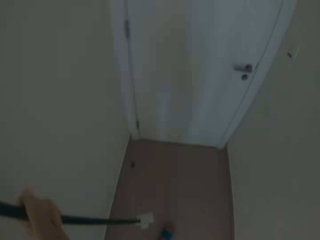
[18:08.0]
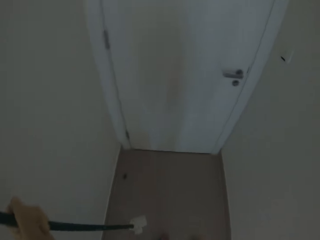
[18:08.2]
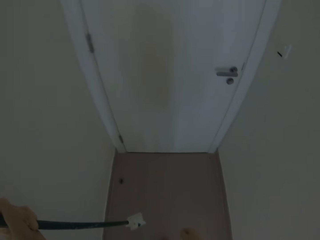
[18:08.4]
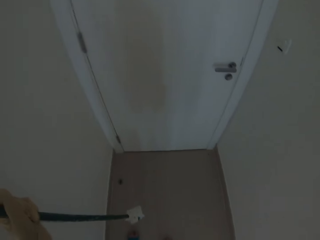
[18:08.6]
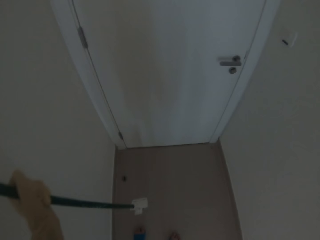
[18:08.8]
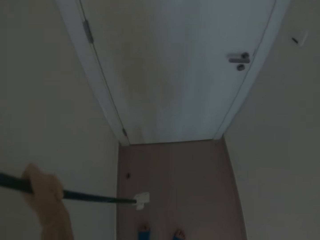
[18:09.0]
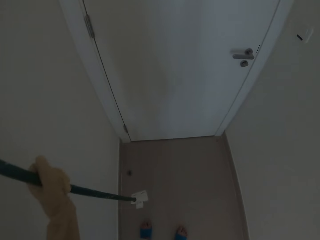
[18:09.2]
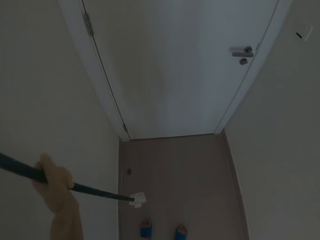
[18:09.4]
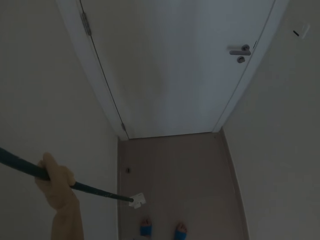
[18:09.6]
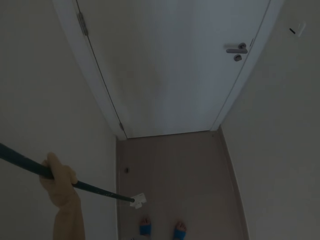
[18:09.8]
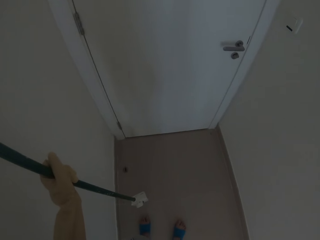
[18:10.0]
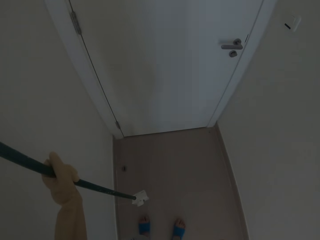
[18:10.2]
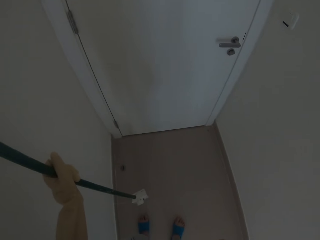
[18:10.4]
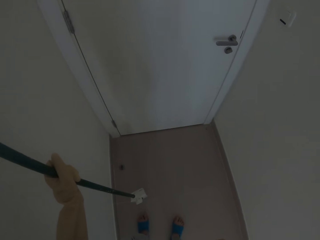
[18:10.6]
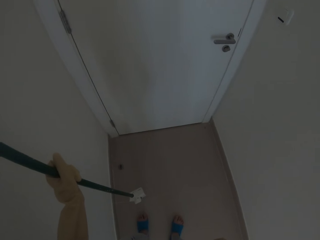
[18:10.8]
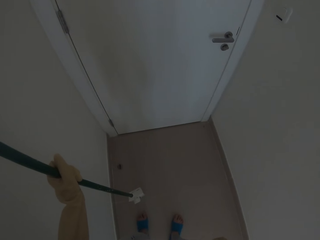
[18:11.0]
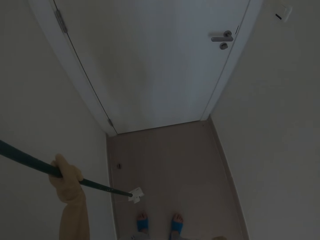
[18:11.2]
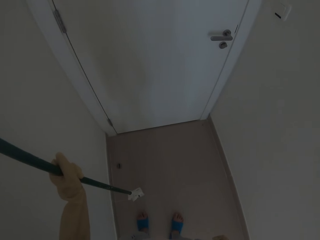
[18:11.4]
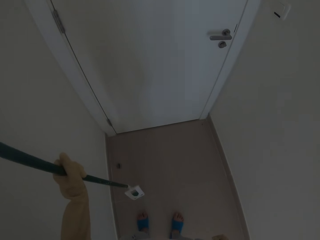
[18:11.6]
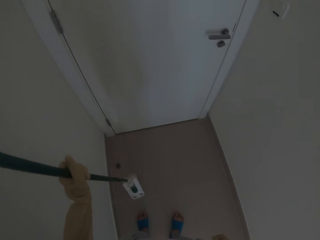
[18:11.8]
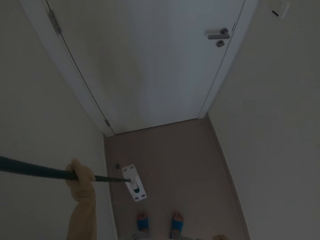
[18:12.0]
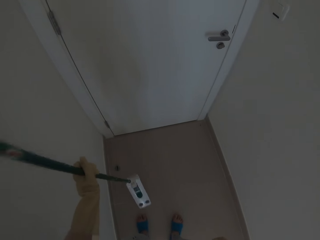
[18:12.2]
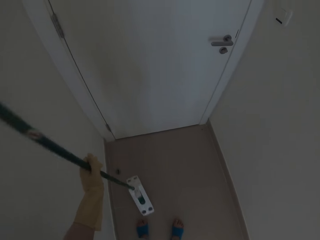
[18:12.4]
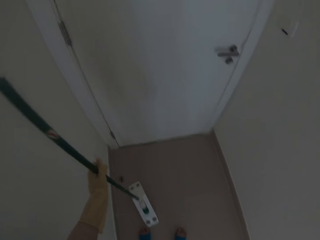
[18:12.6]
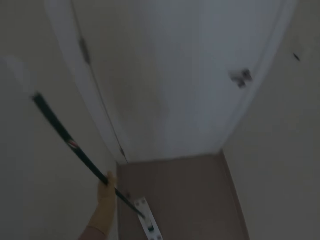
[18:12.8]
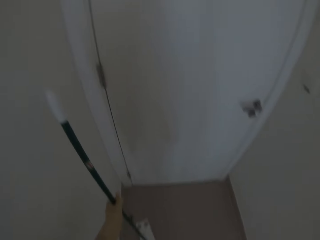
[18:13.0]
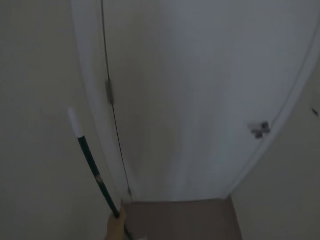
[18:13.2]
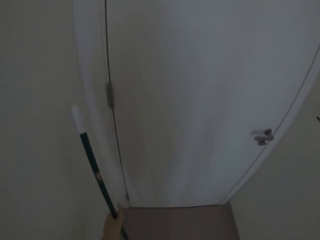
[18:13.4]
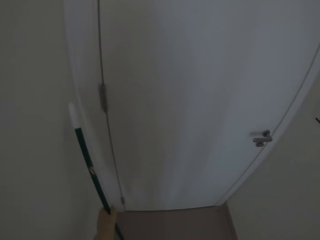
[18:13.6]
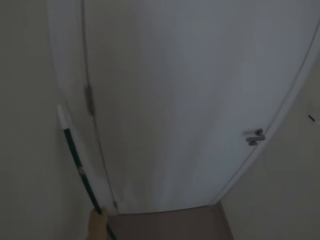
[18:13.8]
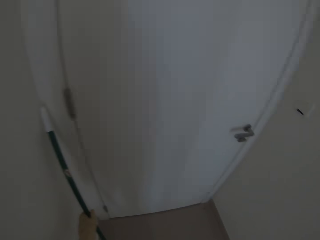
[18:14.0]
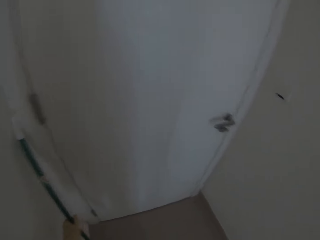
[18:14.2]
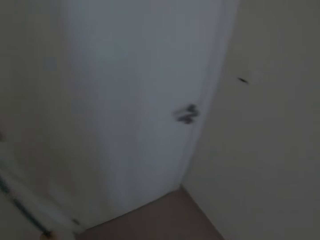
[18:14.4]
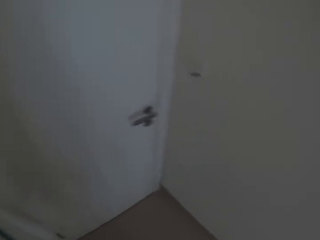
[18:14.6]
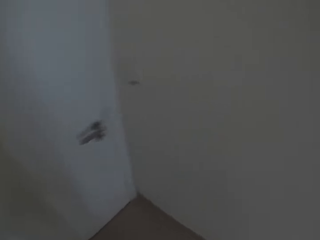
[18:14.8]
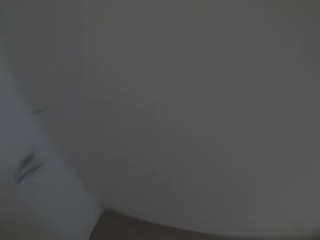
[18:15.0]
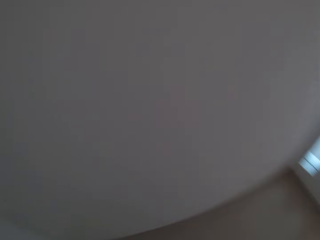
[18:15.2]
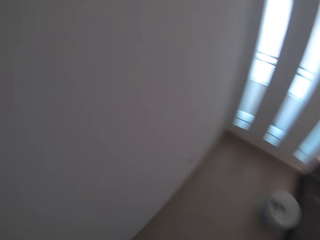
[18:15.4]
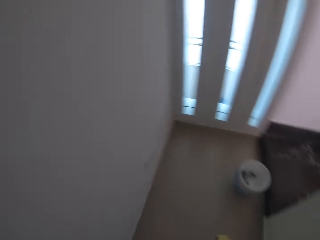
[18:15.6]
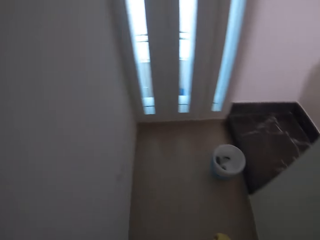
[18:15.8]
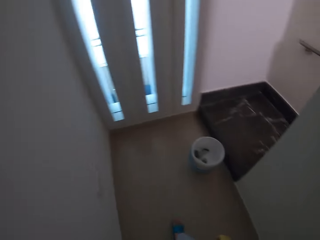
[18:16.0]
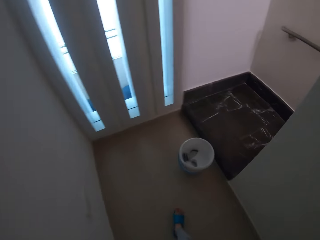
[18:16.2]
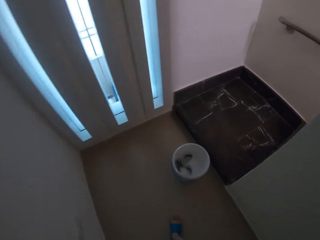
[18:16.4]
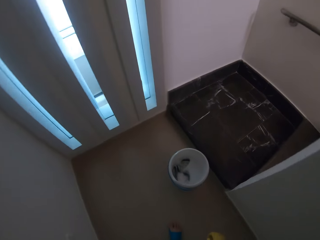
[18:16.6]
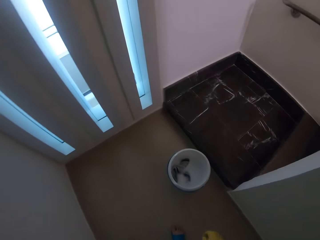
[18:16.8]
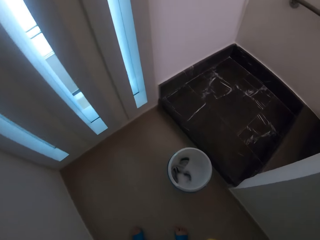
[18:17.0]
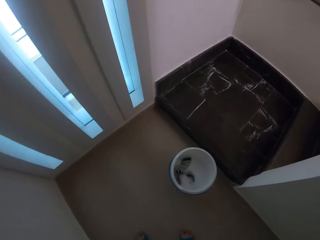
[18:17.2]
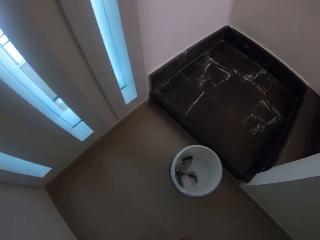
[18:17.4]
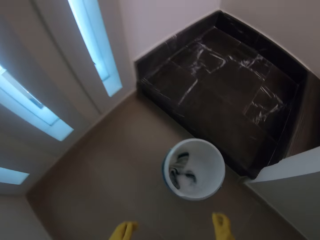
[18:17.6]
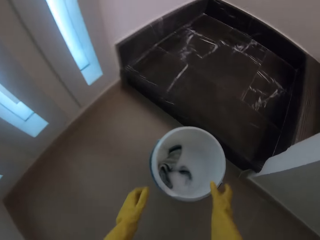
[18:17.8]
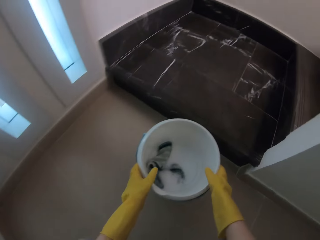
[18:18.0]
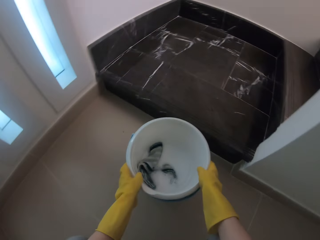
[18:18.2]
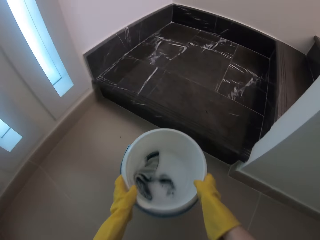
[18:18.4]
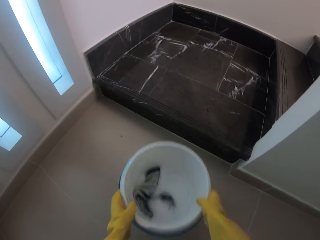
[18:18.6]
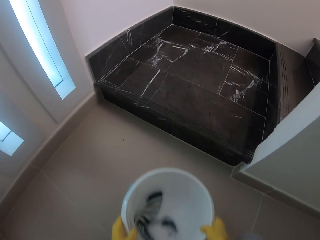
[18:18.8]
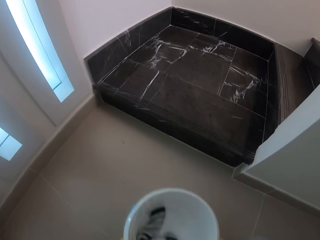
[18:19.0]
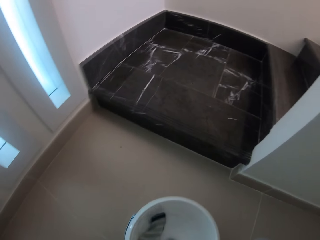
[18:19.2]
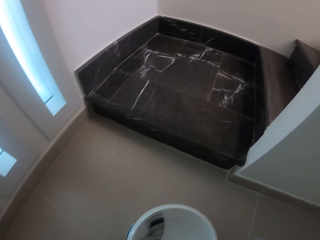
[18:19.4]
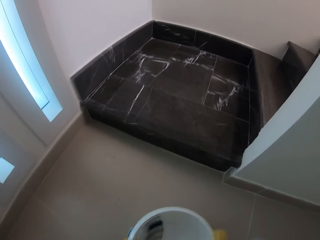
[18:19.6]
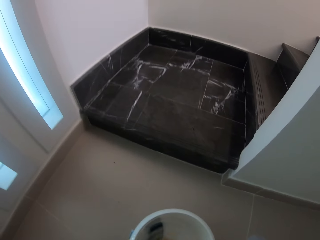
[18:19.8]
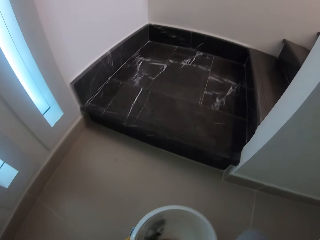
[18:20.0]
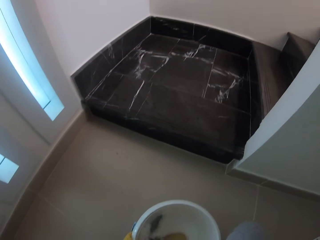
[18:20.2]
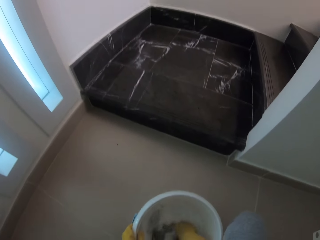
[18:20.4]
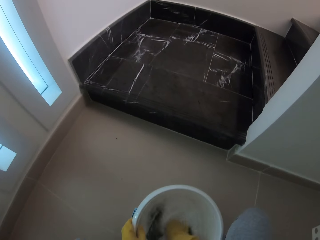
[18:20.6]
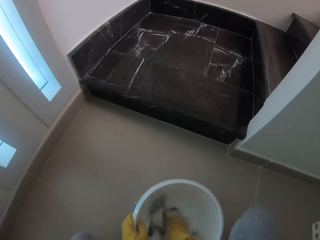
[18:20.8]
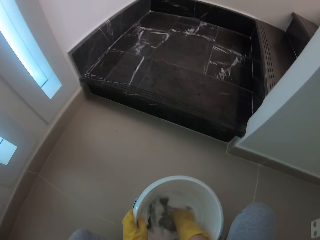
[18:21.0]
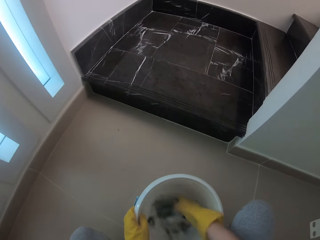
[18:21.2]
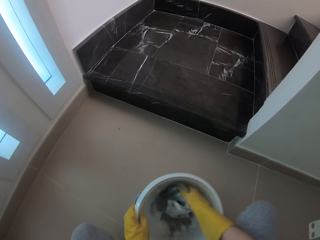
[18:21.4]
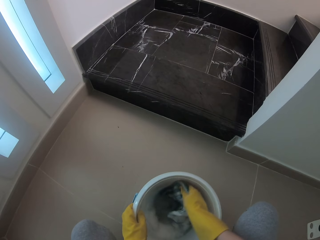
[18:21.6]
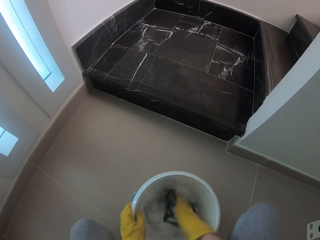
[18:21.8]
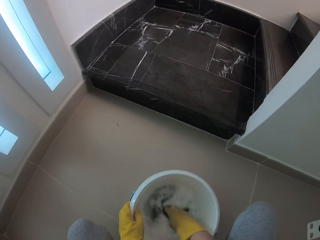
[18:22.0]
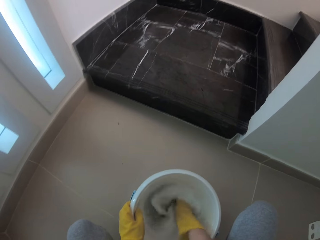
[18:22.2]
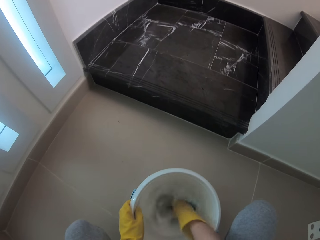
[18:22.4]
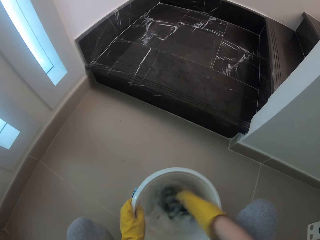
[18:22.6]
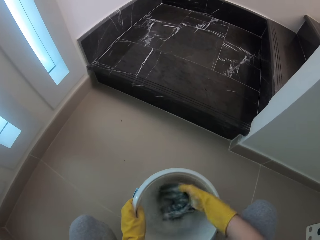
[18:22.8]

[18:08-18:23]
The camera wearer leans the mop holder against the wall. They look around the house and walk around the house. They move the bucket on the floor. They wash the dust mop pad in the bucket.

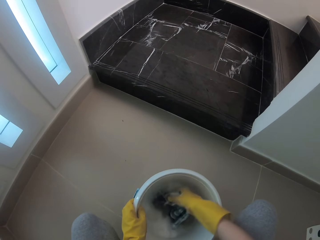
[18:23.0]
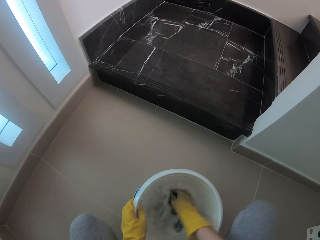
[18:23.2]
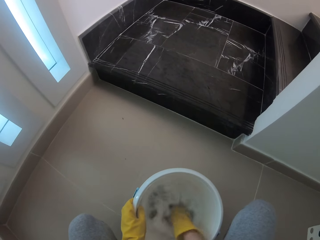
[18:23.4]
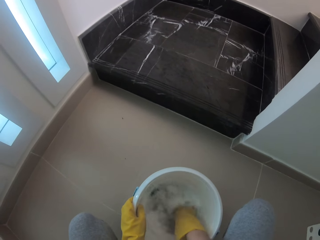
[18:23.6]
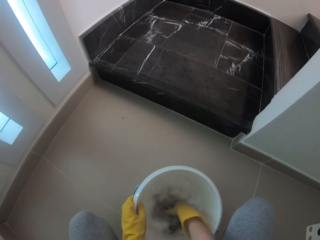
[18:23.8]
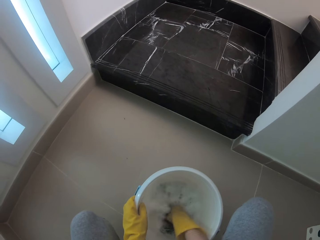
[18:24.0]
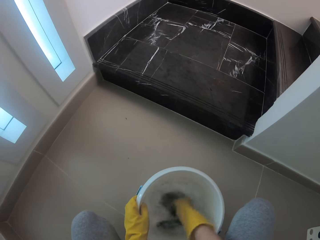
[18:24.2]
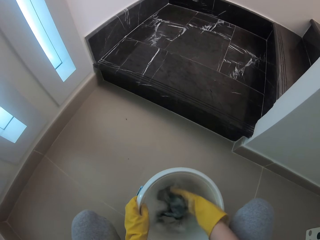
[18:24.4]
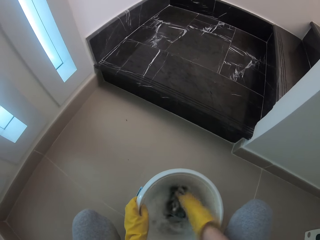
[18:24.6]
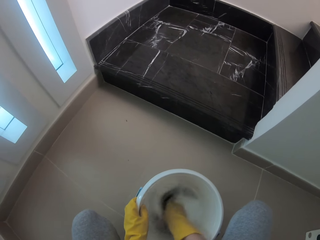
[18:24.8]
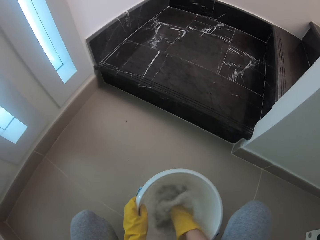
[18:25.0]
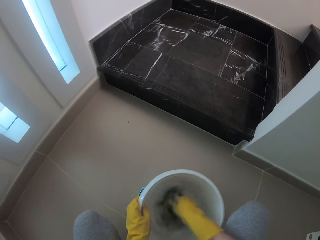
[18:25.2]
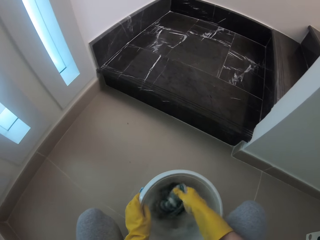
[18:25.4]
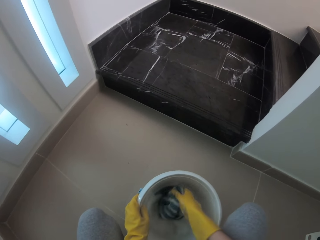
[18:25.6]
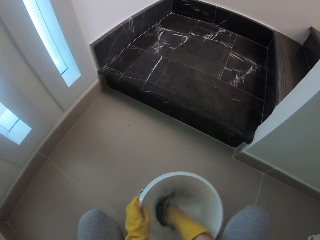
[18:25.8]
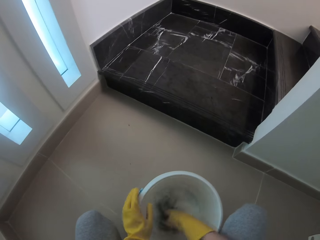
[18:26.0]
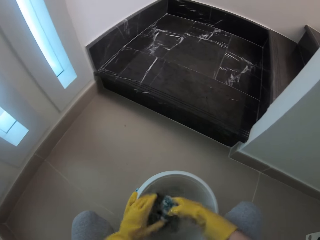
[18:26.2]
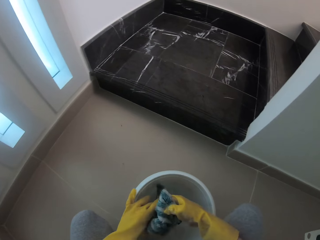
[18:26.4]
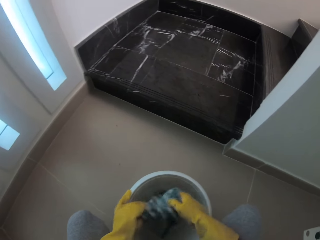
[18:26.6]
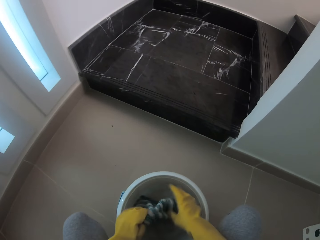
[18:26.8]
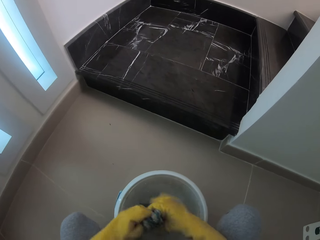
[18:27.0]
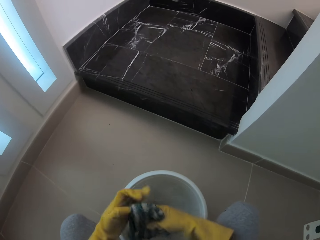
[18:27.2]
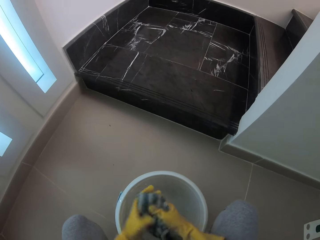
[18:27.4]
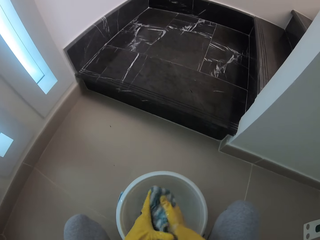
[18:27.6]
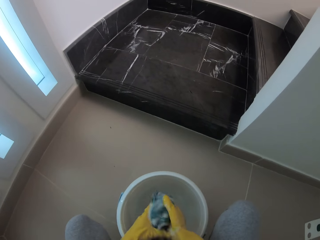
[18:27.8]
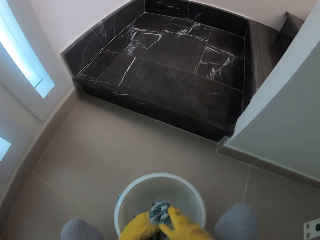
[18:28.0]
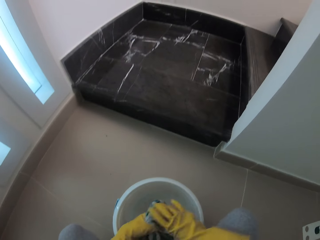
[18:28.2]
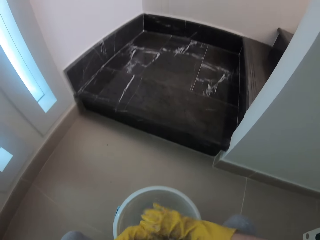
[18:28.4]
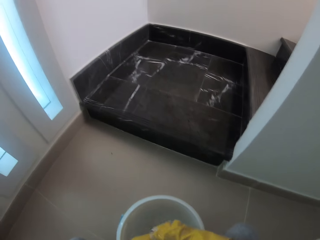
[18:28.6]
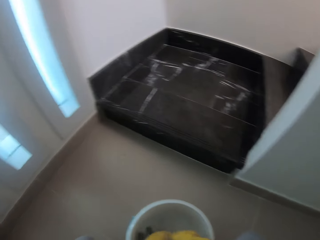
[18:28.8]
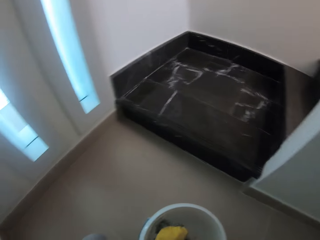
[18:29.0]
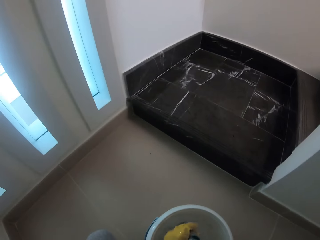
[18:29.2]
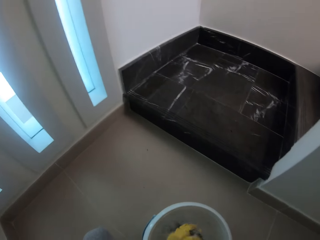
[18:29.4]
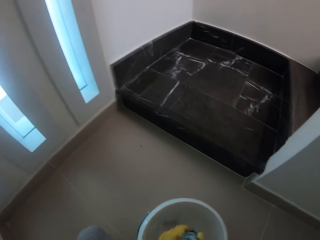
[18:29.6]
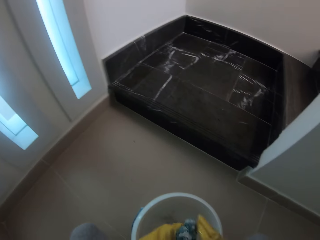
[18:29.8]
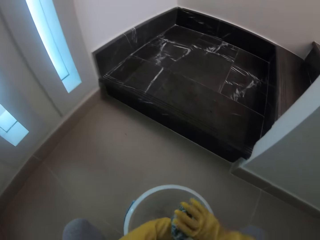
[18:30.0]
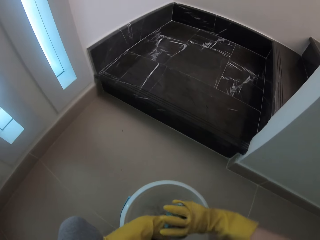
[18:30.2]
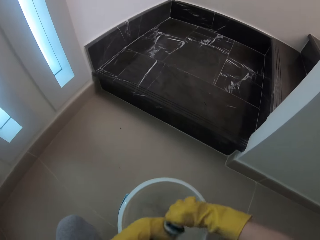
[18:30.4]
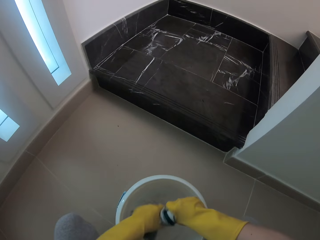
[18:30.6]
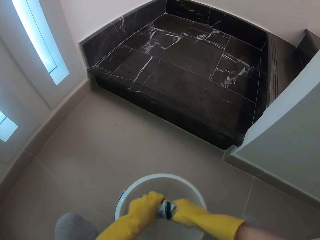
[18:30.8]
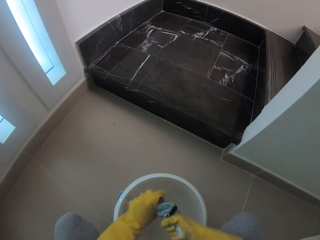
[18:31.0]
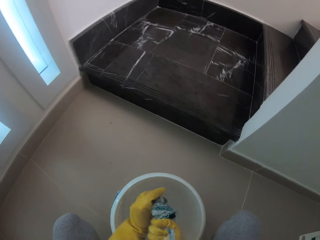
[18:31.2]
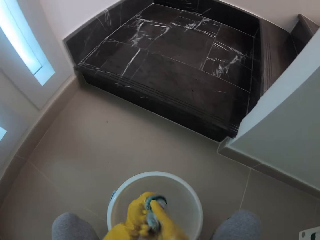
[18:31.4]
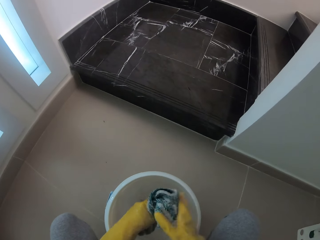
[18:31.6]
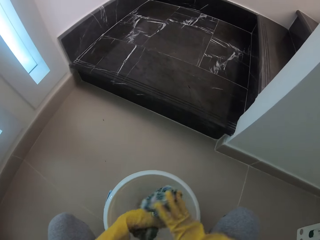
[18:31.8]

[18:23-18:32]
The camera wearer squeezes the dust mop pad in the bucket.
